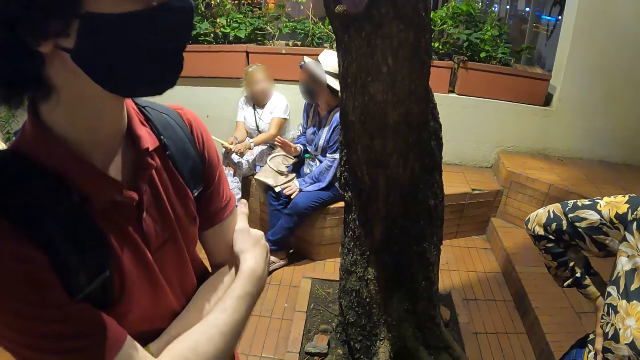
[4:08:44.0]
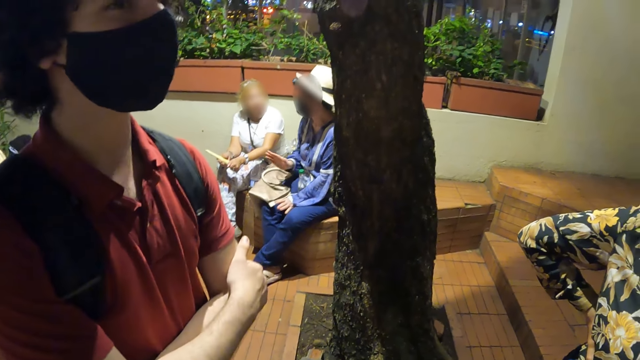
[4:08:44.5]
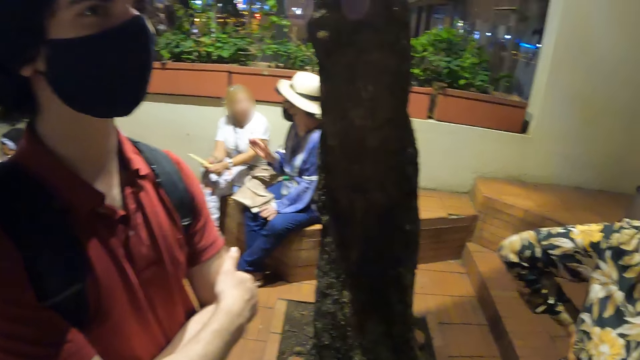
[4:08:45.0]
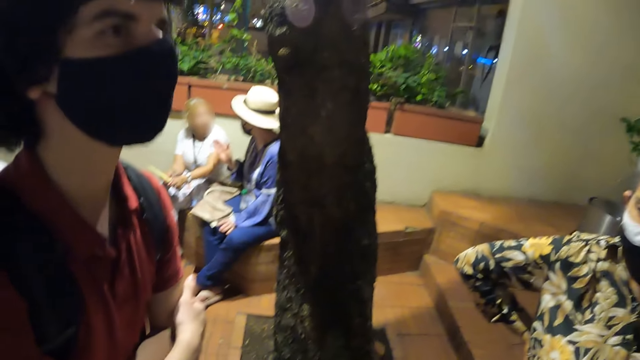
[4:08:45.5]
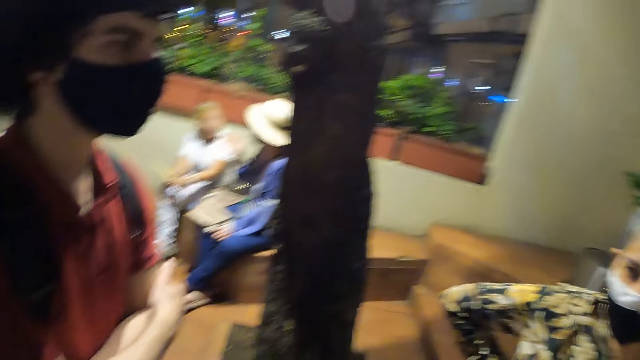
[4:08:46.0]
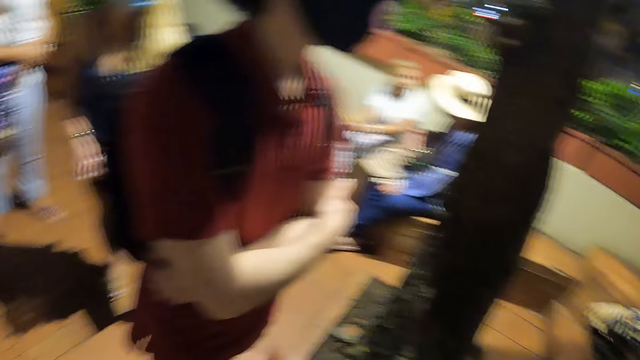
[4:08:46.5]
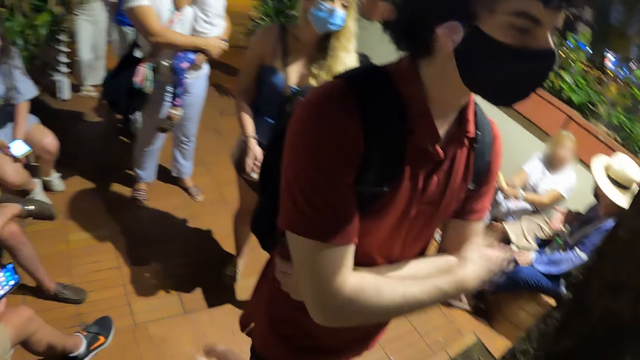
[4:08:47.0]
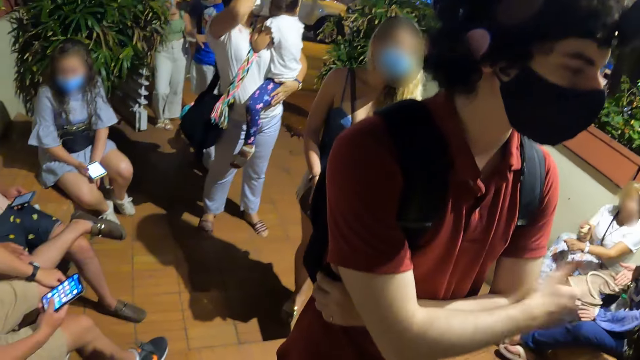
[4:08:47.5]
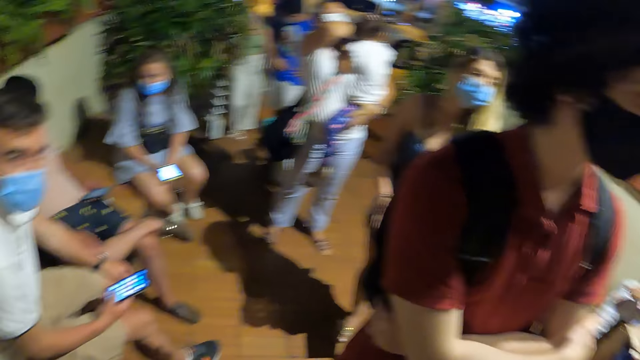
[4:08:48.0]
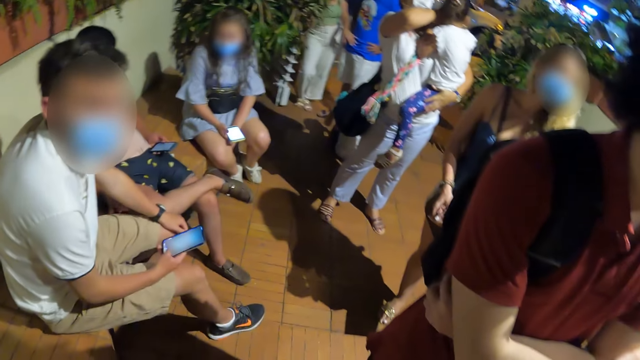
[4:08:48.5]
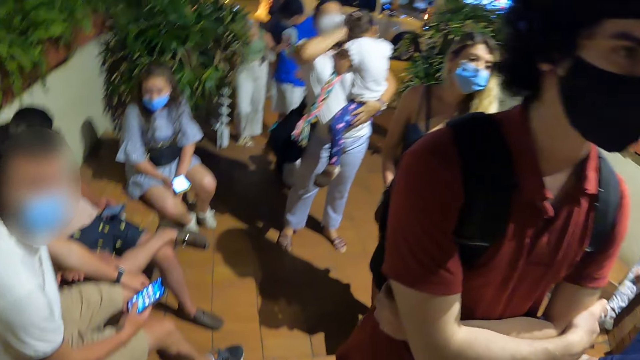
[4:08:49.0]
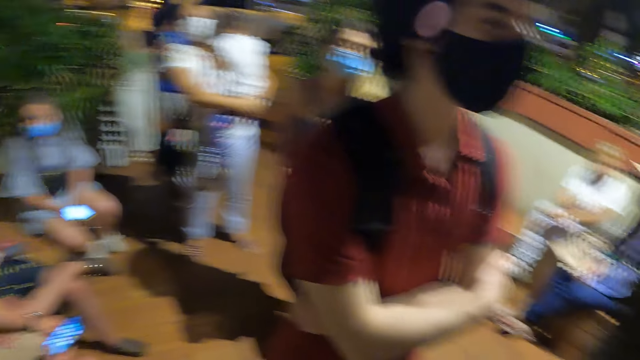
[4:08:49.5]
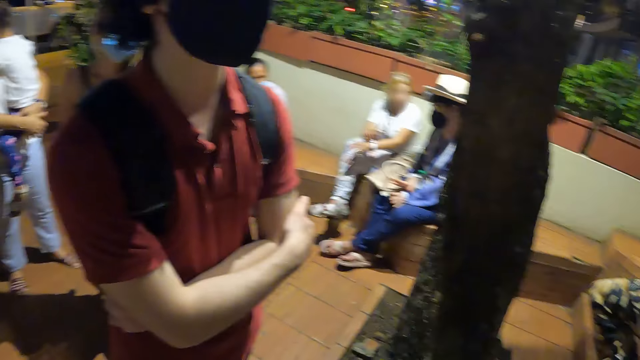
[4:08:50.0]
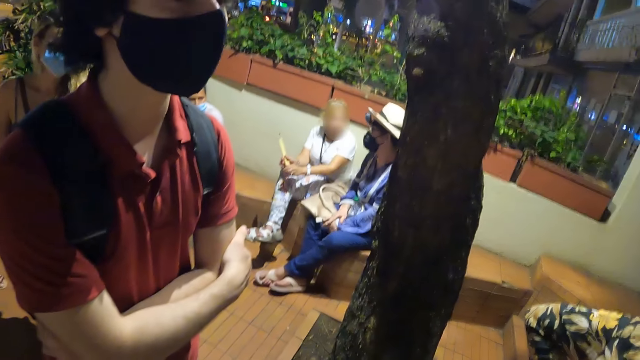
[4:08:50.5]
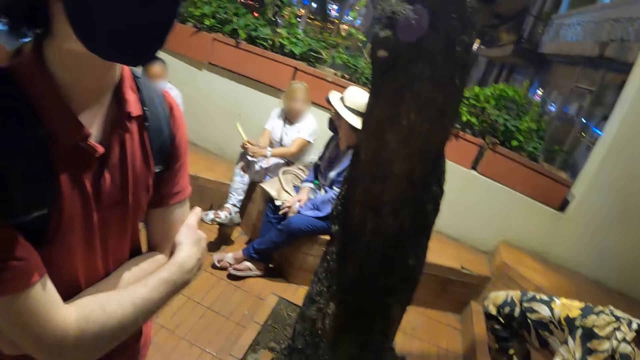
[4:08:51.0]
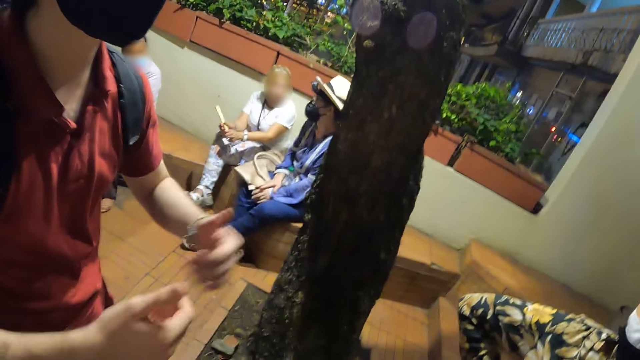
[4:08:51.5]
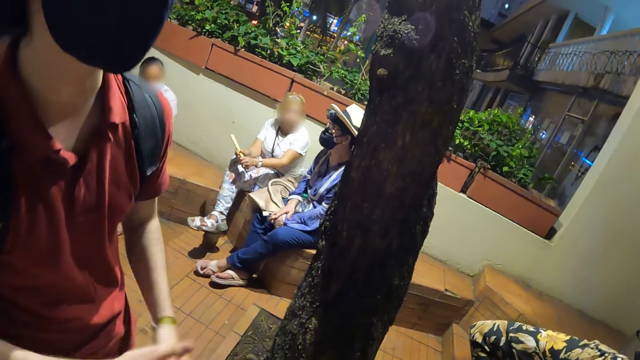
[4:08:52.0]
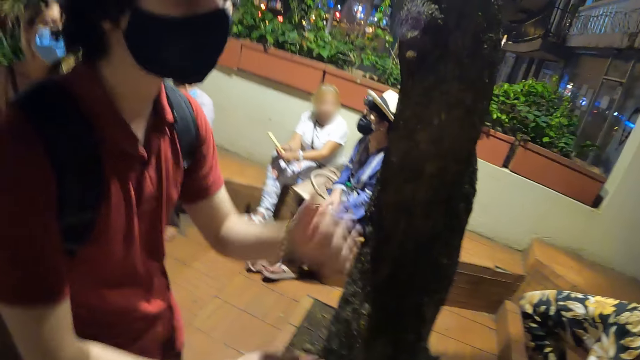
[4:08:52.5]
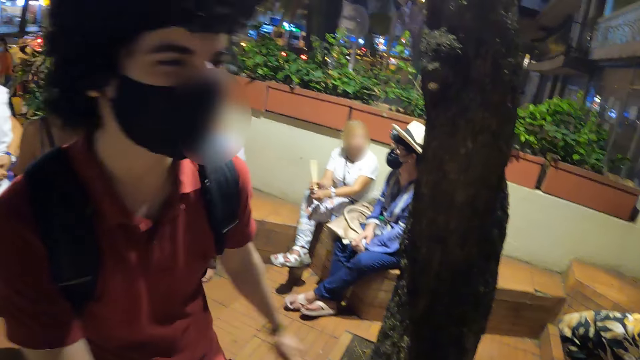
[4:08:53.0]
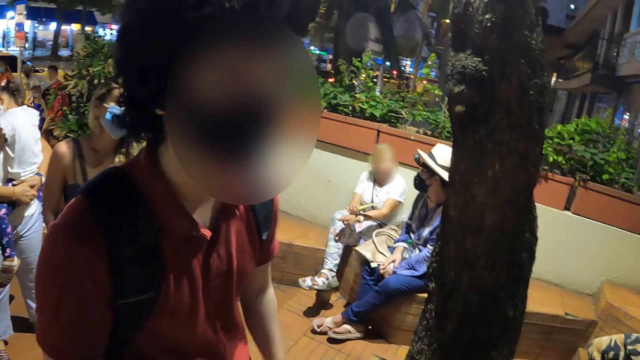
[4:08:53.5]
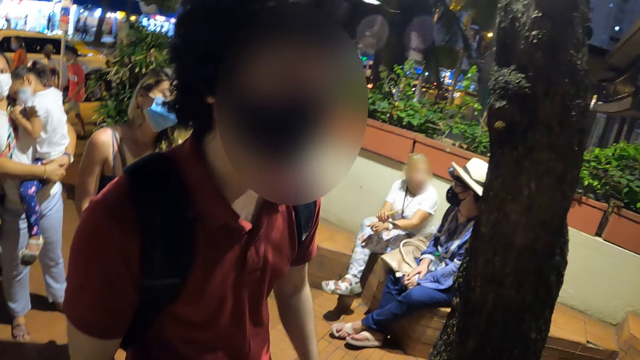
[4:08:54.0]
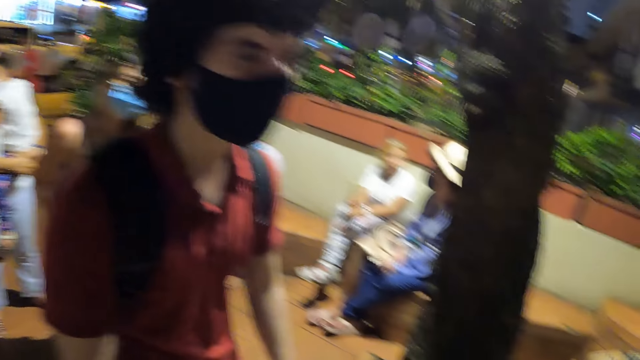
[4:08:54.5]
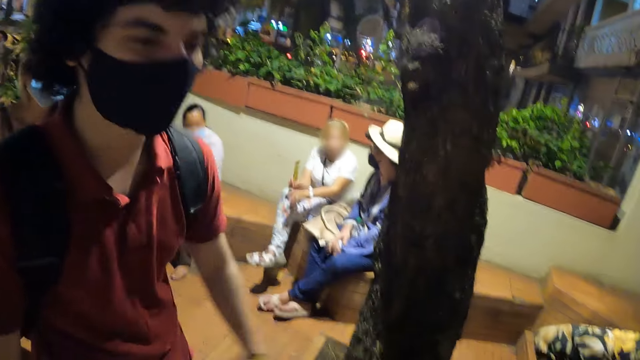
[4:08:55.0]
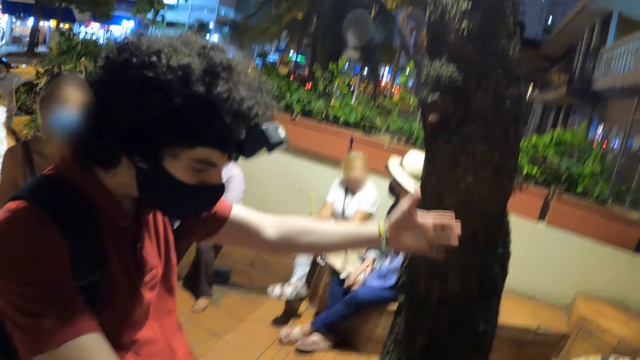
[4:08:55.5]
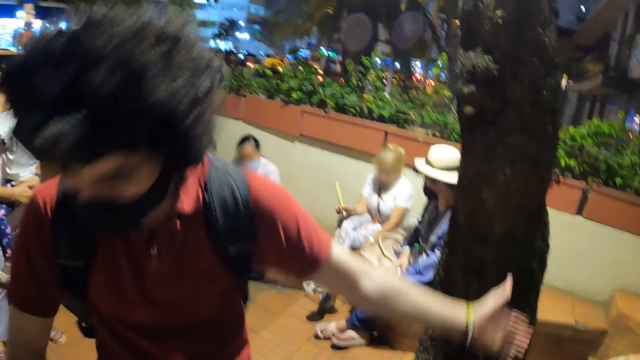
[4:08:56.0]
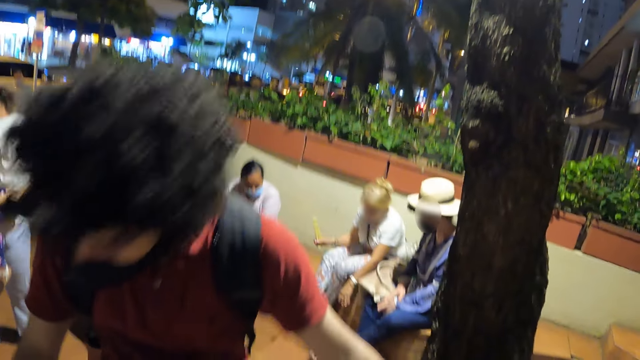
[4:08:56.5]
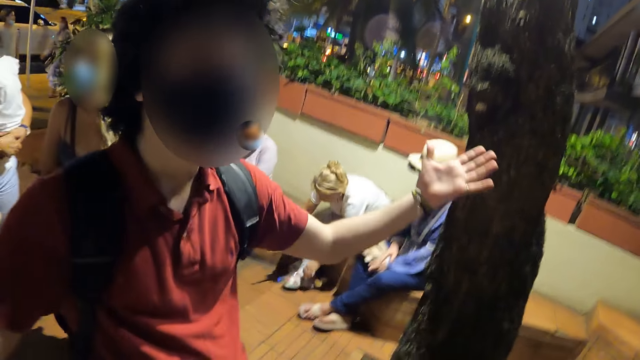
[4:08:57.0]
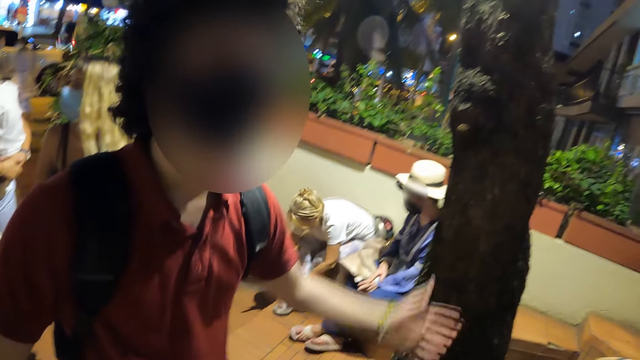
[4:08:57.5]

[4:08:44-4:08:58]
The camera wearer lifts up the hand. The man lifts up the hands and talks to the camera wearer. The man shakes the body.

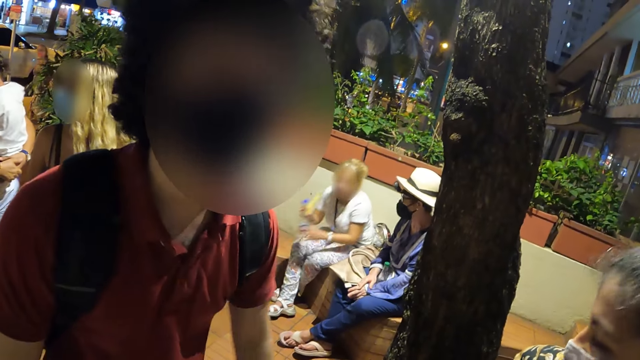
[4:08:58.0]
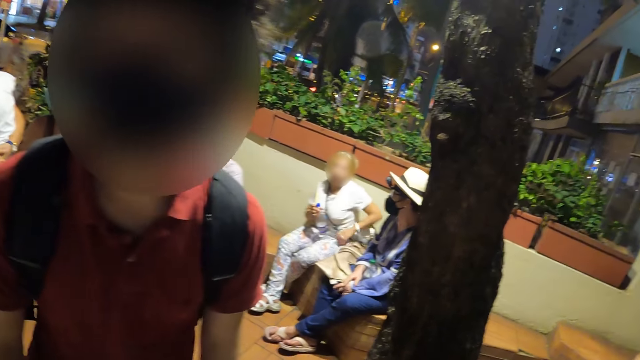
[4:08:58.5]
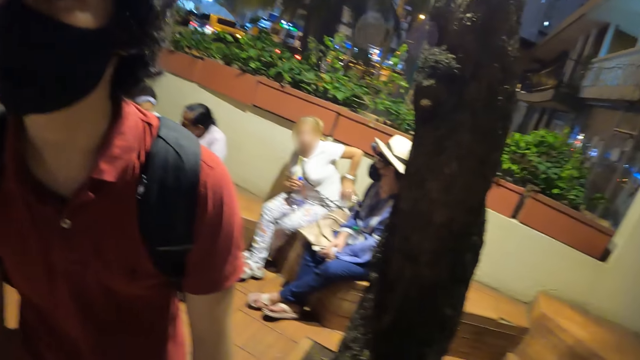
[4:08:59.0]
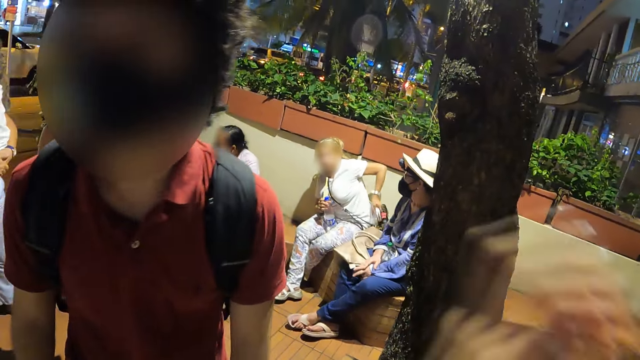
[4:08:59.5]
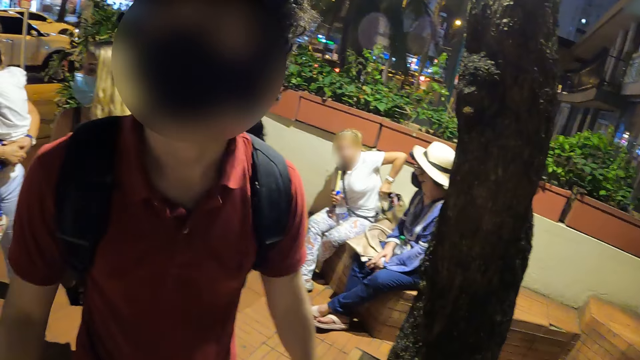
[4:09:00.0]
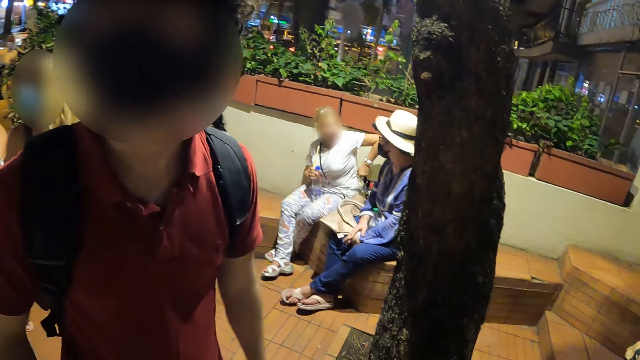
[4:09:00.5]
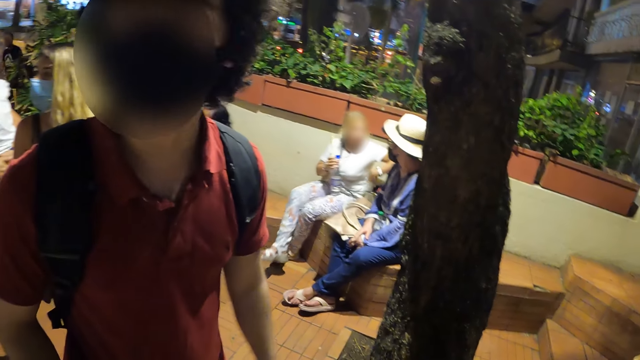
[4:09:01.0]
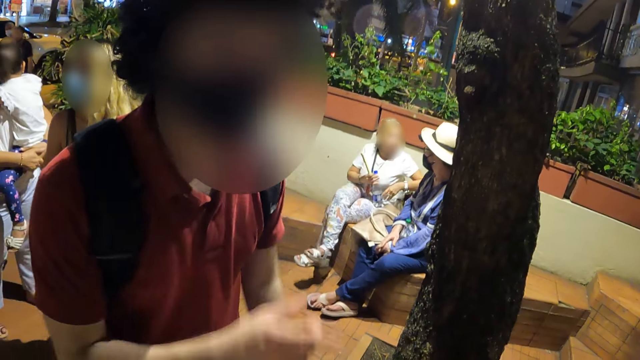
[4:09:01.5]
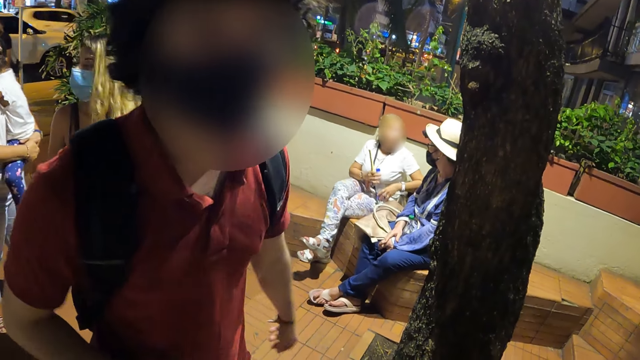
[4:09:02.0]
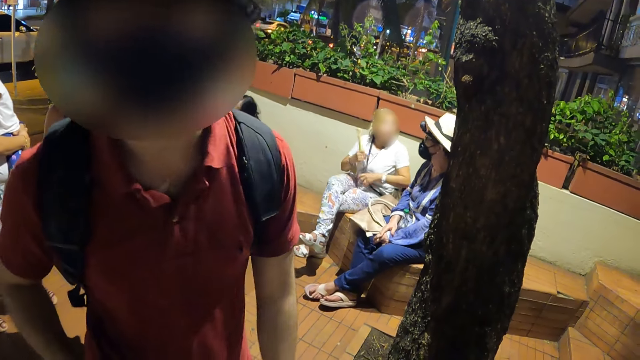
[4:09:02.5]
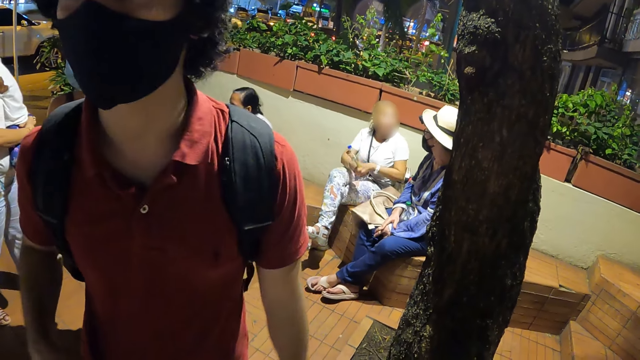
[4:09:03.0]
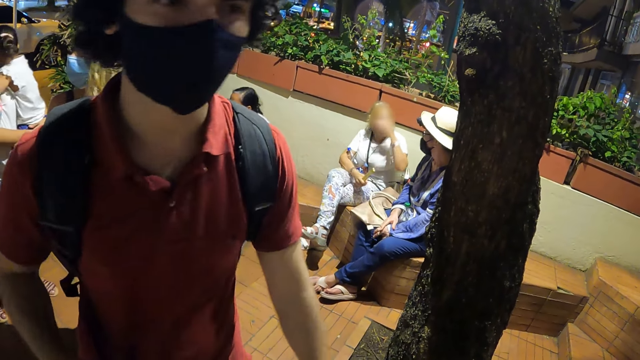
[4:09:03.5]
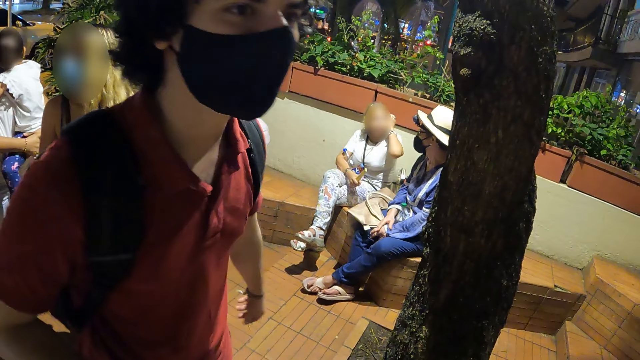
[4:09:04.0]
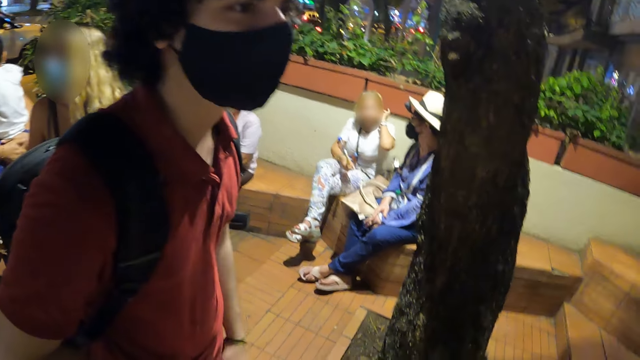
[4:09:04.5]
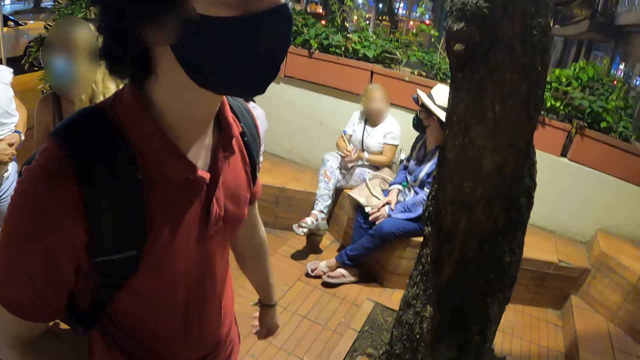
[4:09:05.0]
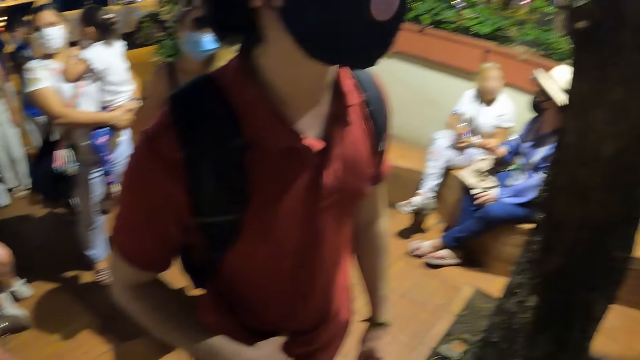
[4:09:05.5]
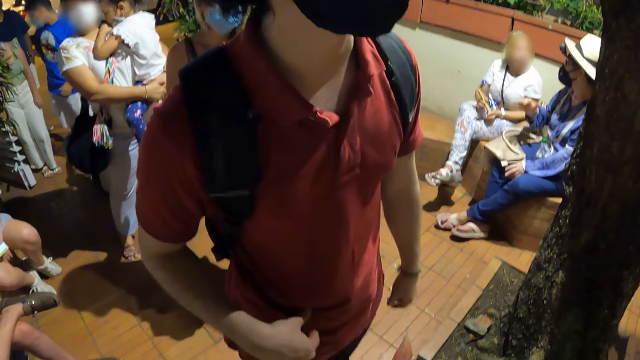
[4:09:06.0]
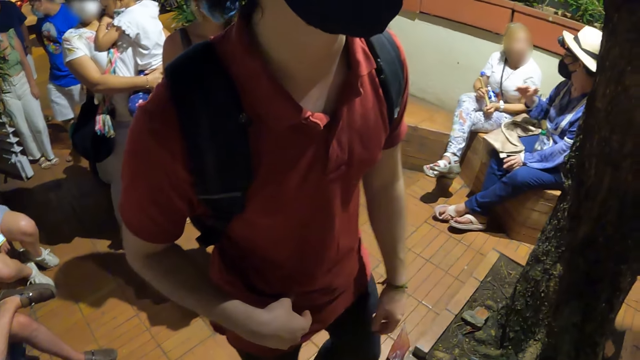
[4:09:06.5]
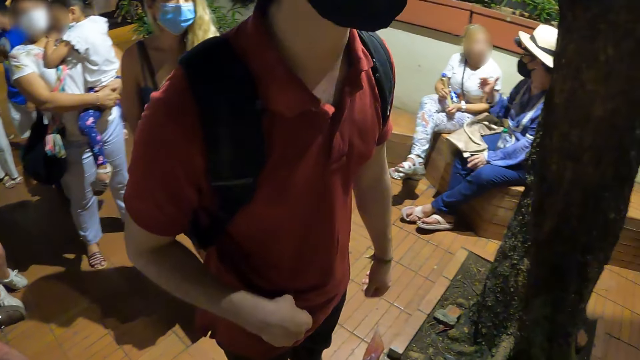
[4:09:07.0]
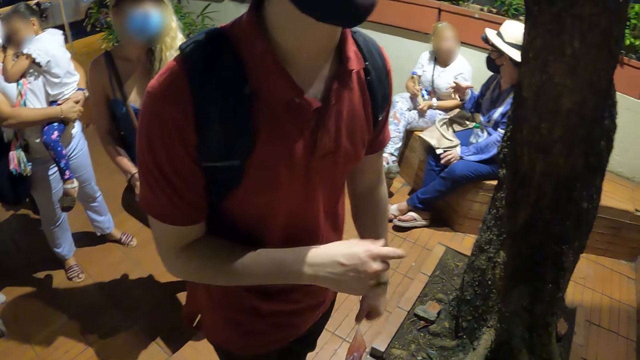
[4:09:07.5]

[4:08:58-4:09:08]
The camera wearer lifts up the hand. The man talks to the camera wearer.
